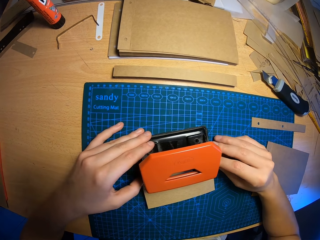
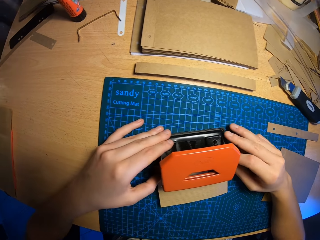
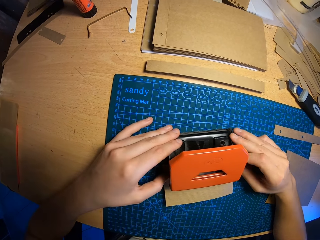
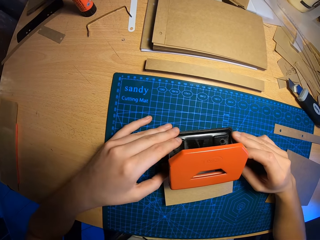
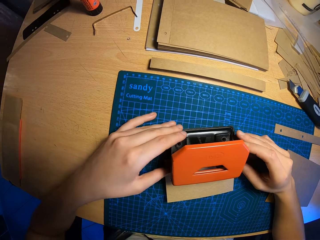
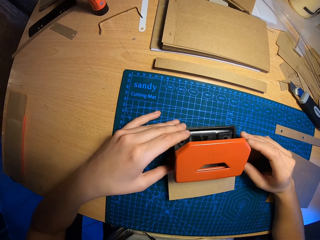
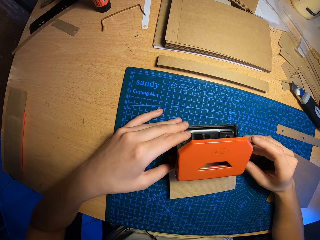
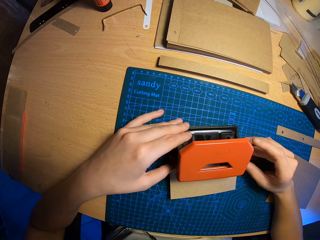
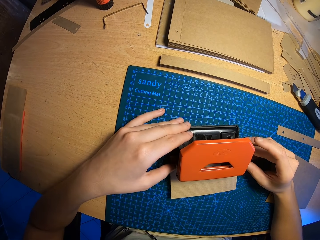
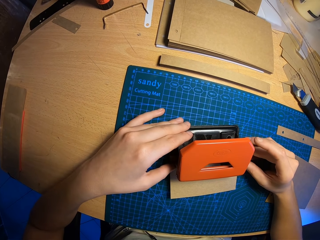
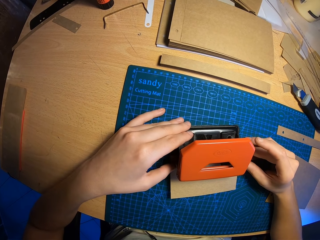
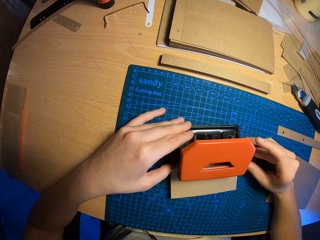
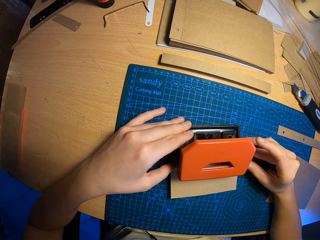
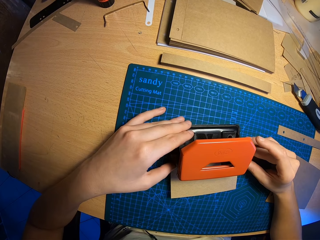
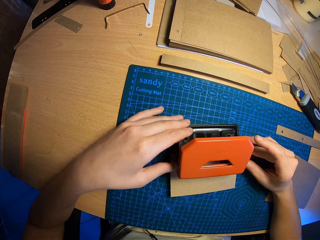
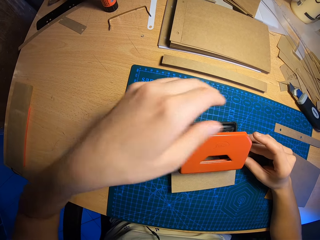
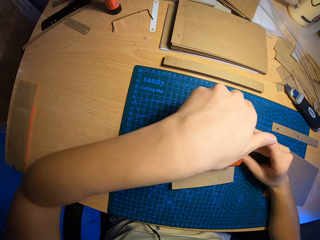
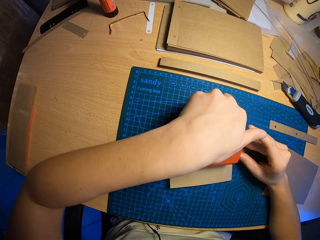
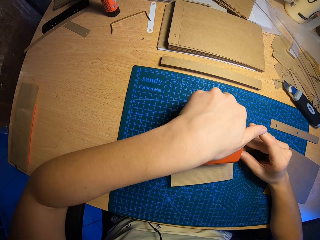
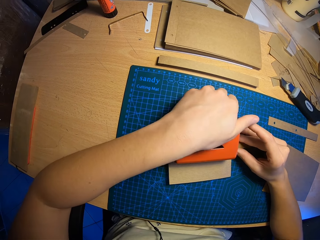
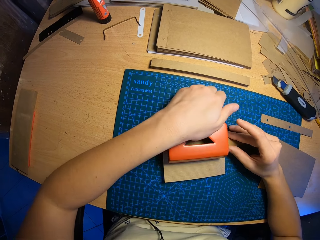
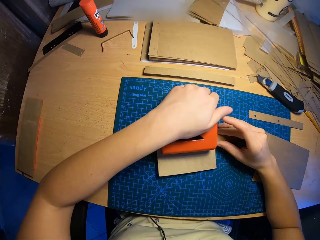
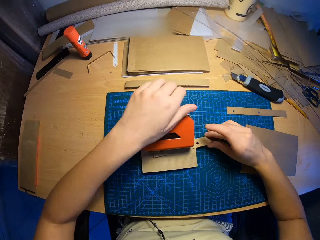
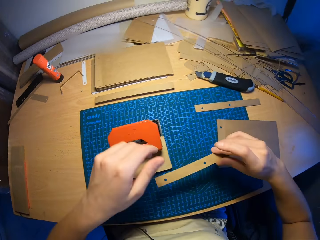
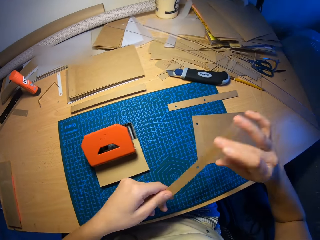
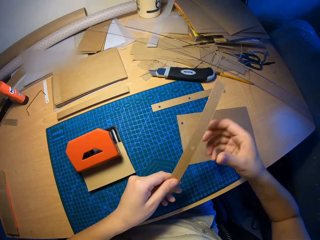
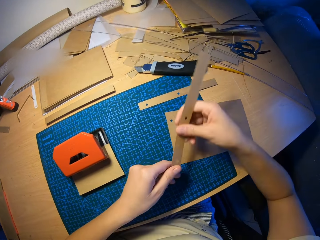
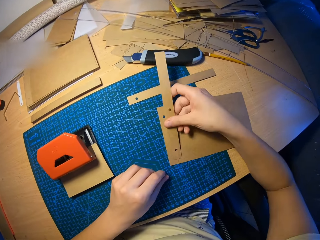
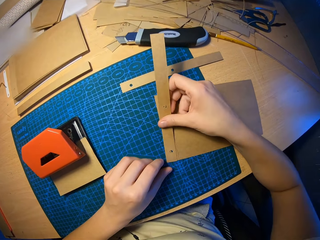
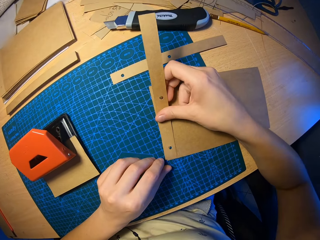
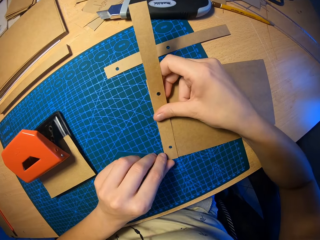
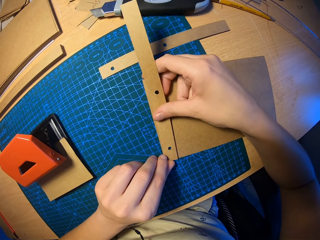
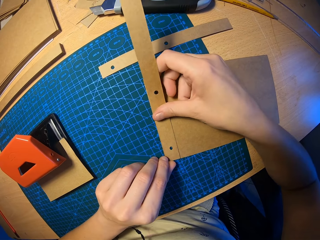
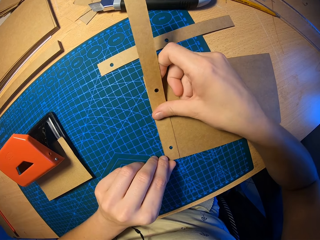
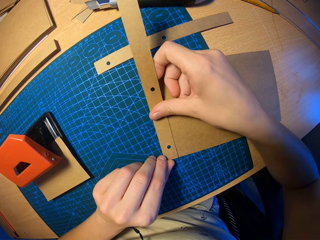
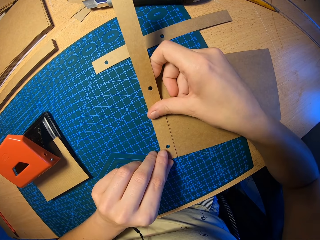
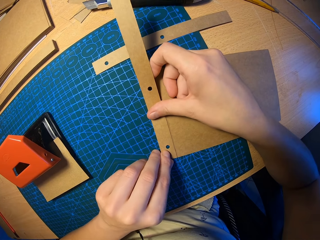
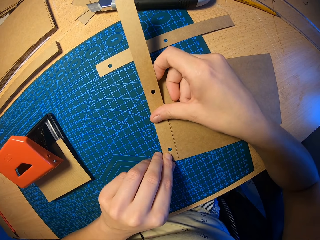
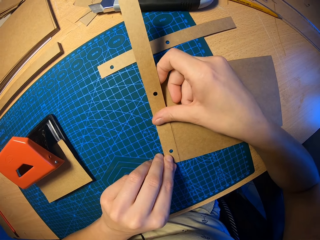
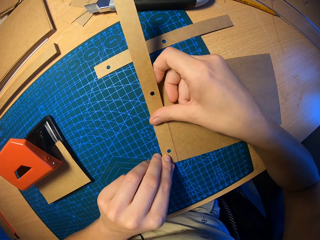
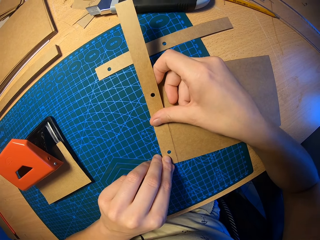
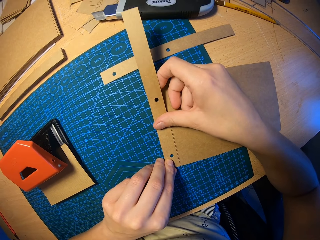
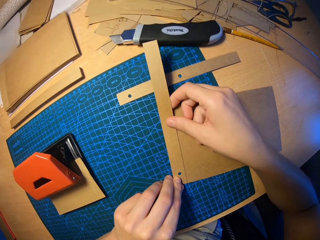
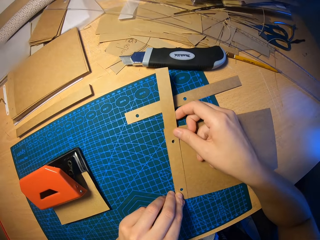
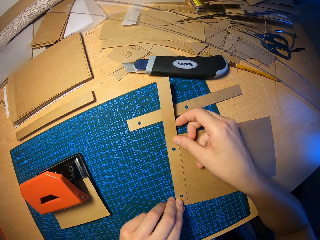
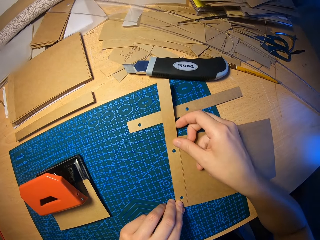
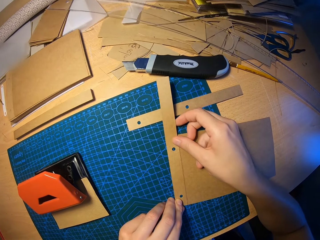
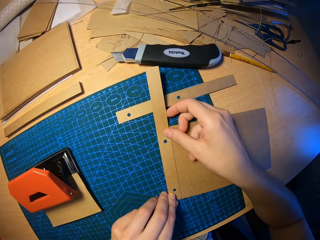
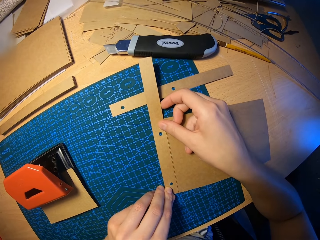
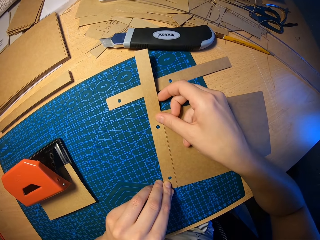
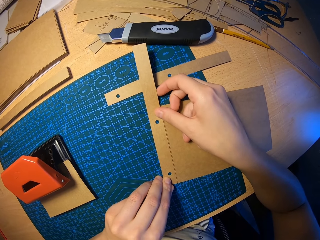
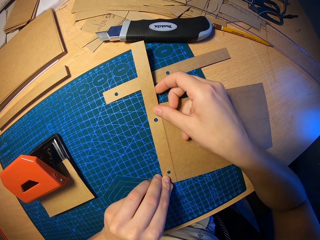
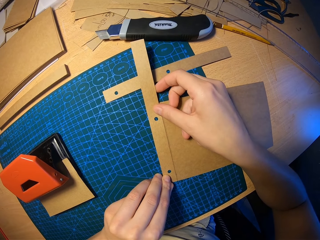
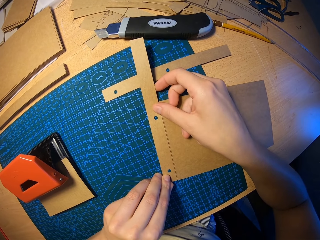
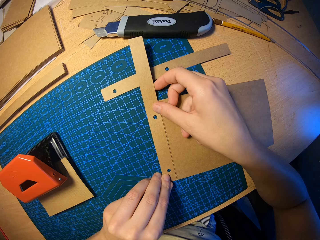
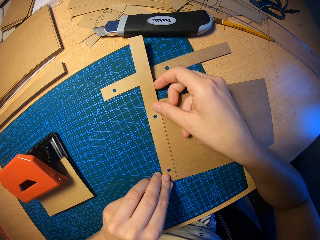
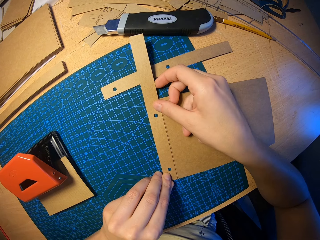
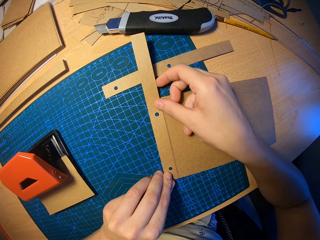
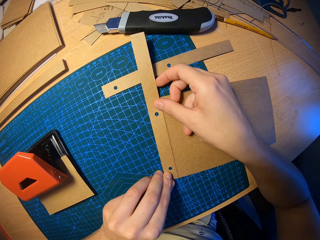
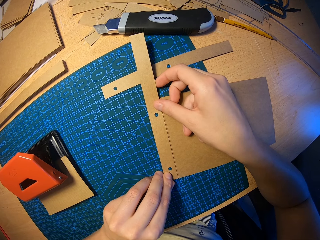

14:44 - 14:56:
The camera wearer touches the circle punch. He presses the hole puncher with his left hand. He punches the card paper. He takes out the punched cut piece of craft paper with his right hand. He places both craft papers together with both hands.

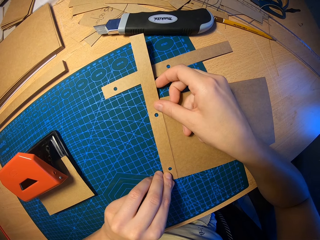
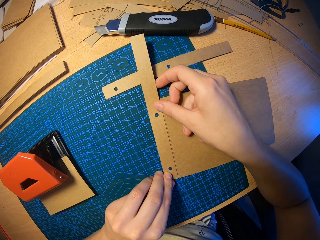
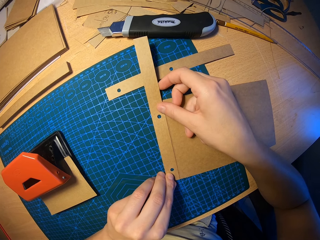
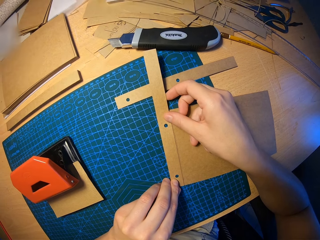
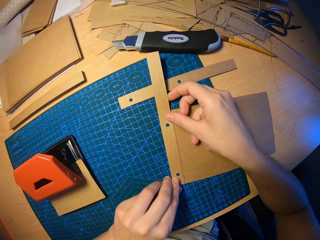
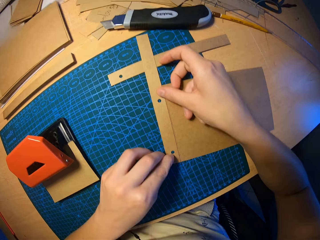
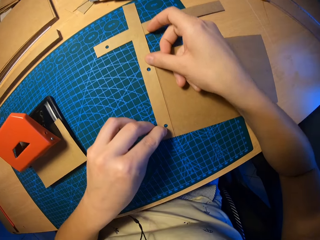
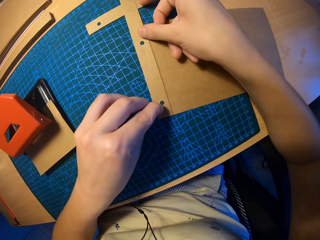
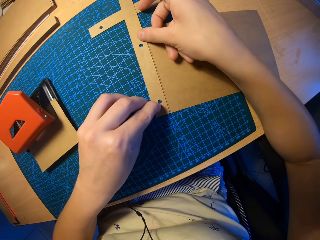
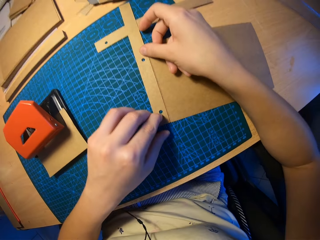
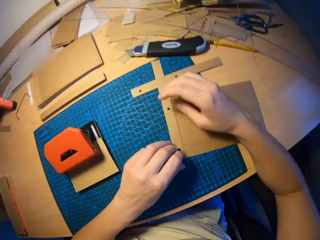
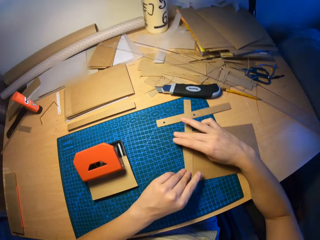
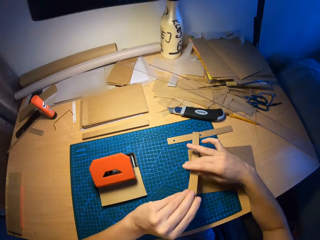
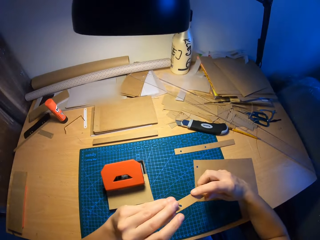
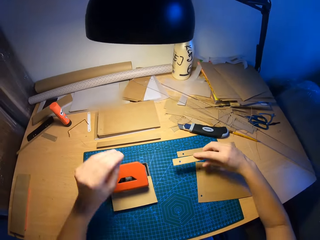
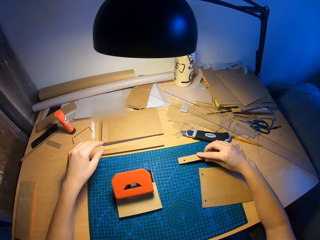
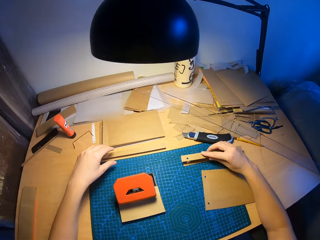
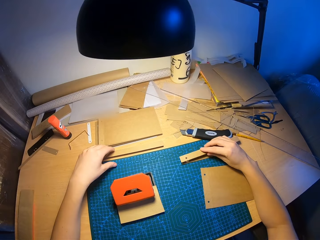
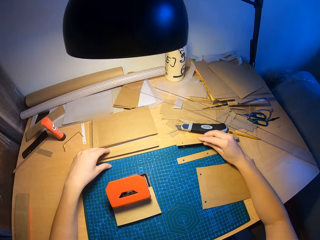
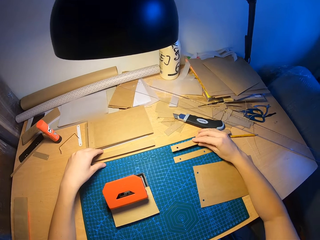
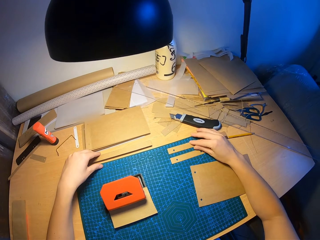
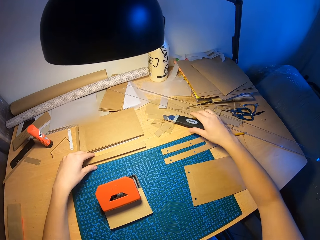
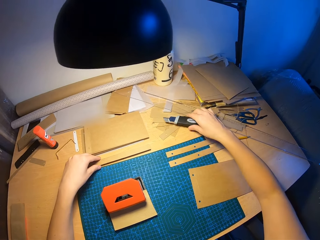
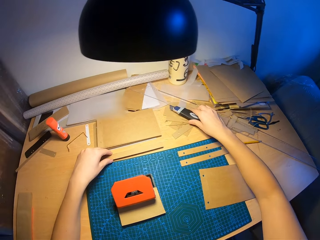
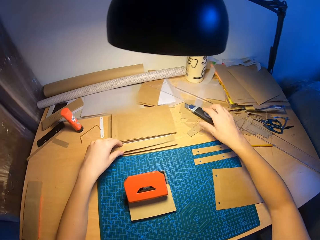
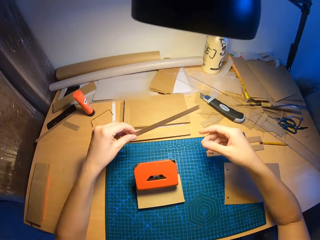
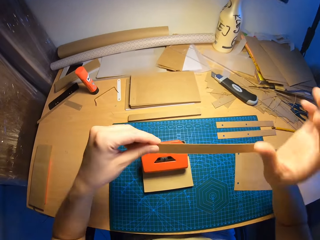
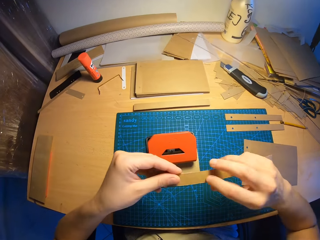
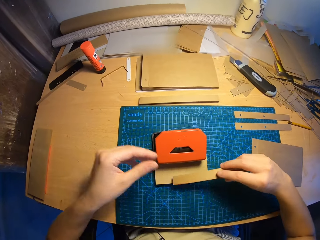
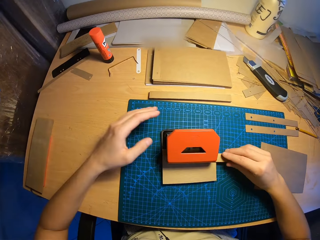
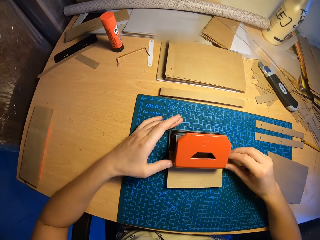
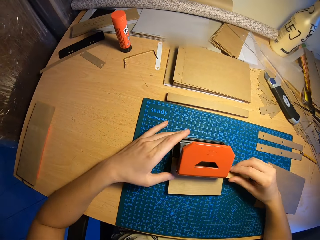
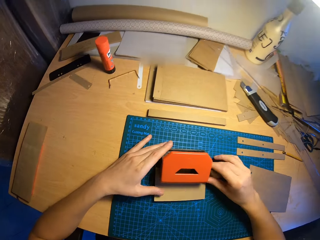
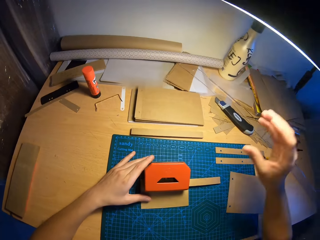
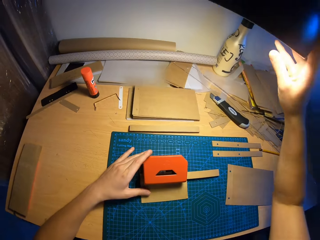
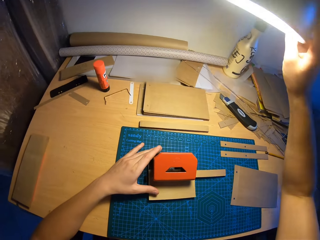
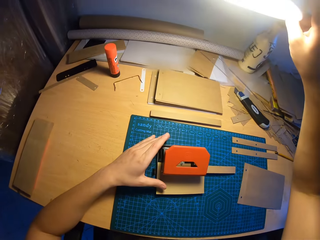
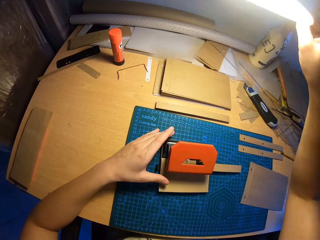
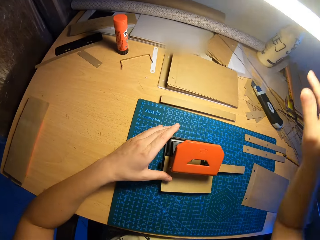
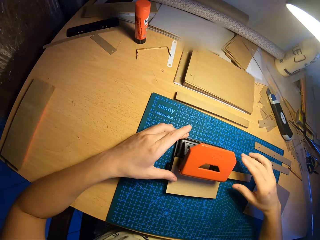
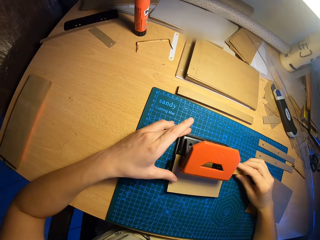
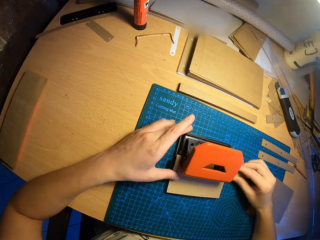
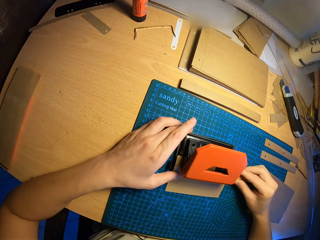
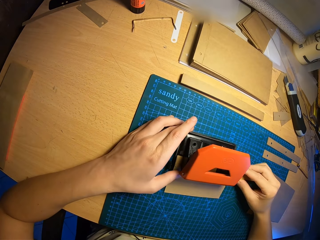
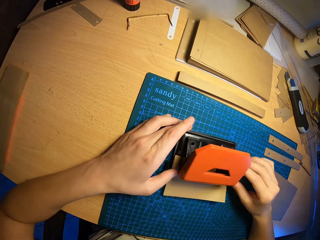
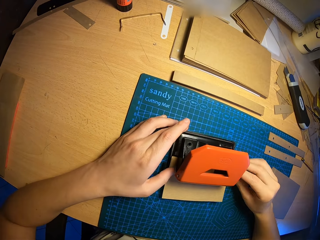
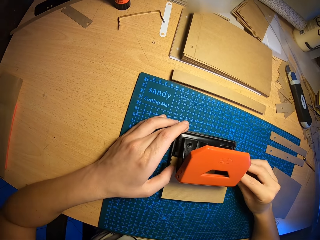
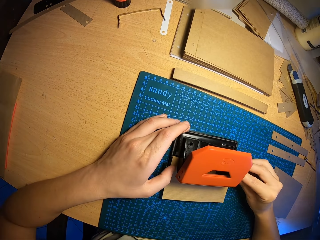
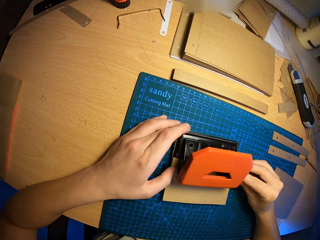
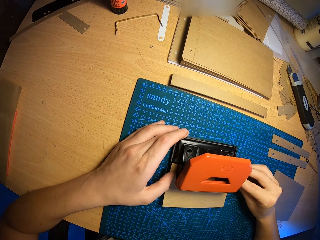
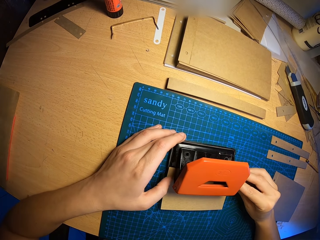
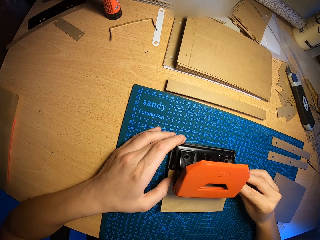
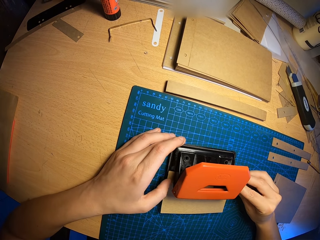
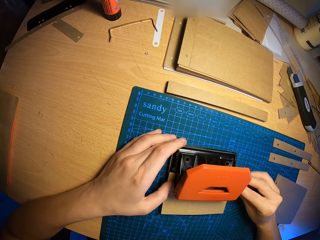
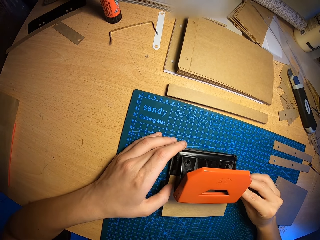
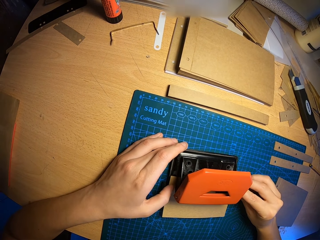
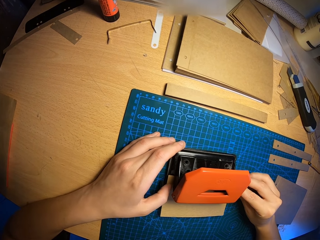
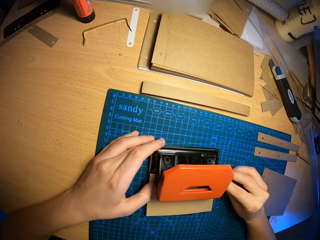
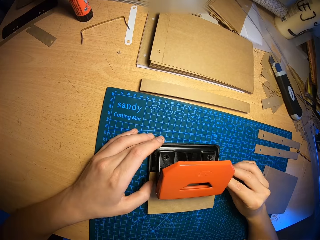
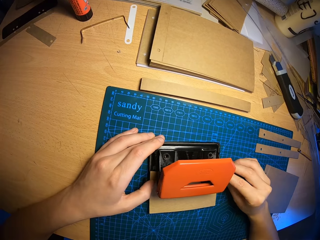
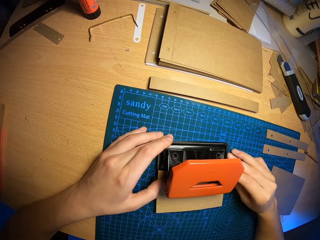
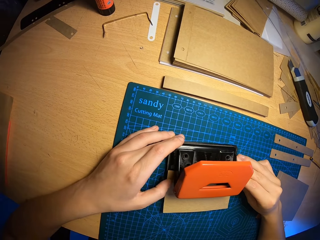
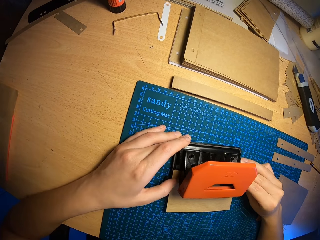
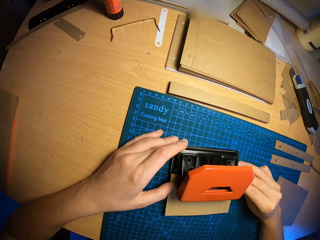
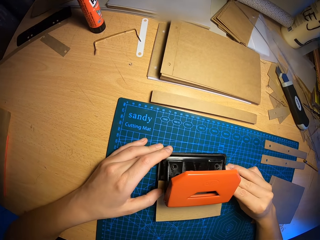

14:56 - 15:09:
The camera wearer drops the punched cut piece of craft paper on the table with his right hand. He moves the paper cutter on the table with his right hand. He picks up a cut piece of craft paper with his left hand. He puts the cut piece of craft paper into the hole puncher. He adjusts the table lamp with his right hand. He moves the floor lamp. He adjusts the cut piece of craft paper in the hole puncher with both hands.
